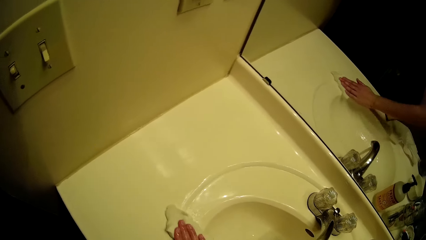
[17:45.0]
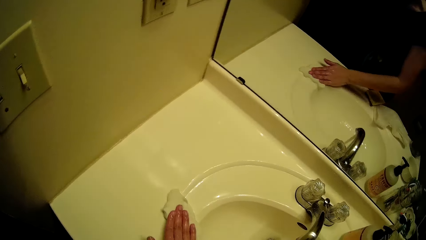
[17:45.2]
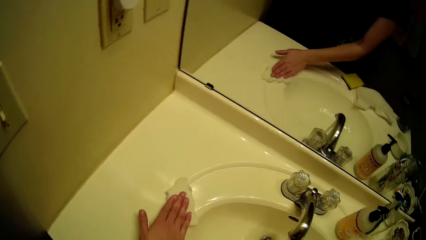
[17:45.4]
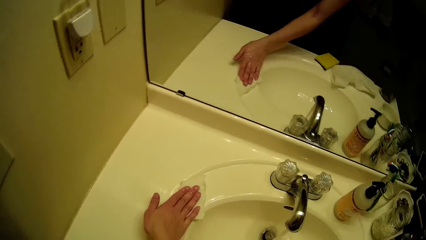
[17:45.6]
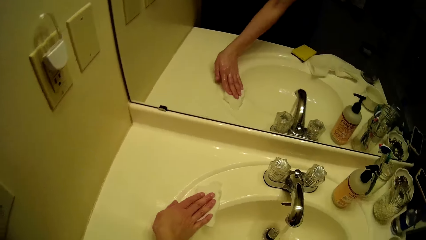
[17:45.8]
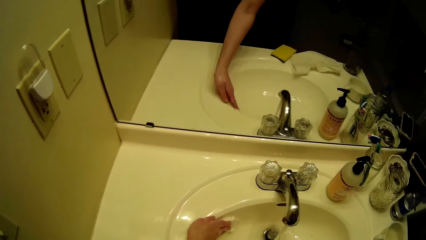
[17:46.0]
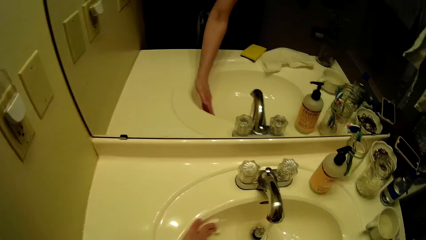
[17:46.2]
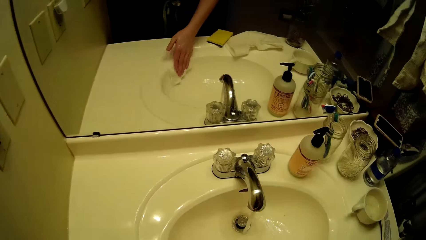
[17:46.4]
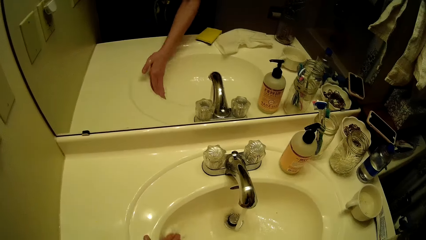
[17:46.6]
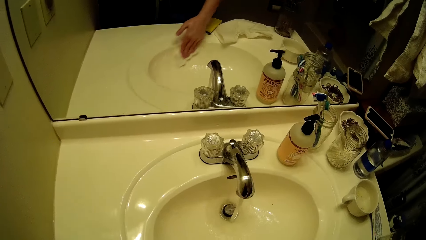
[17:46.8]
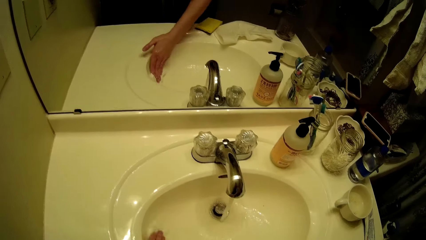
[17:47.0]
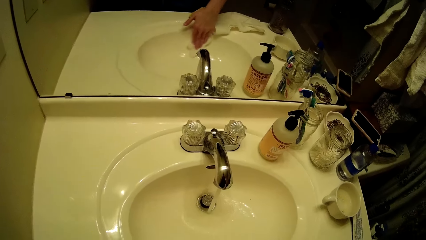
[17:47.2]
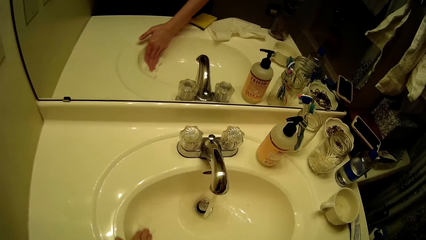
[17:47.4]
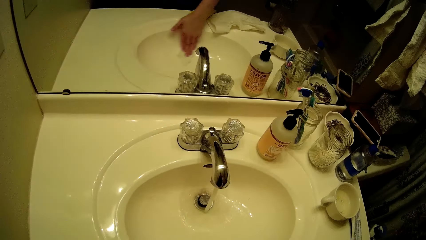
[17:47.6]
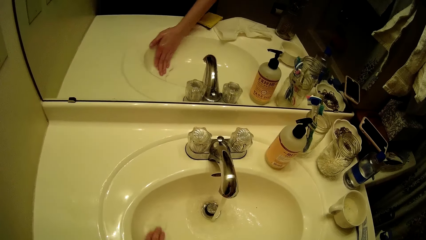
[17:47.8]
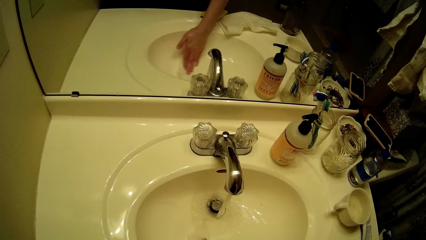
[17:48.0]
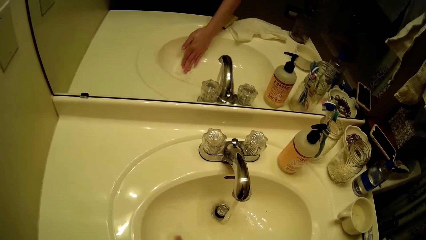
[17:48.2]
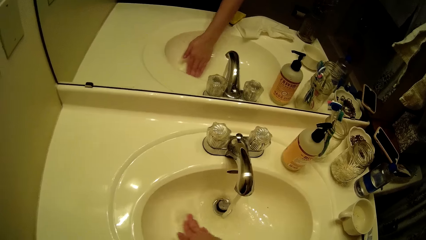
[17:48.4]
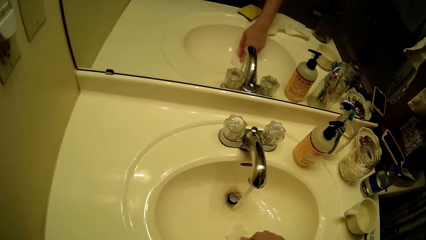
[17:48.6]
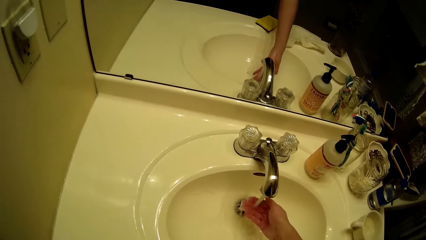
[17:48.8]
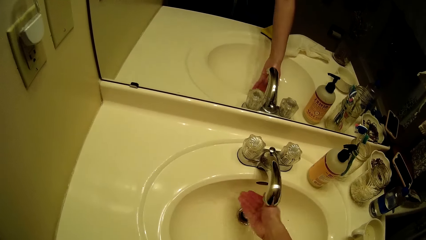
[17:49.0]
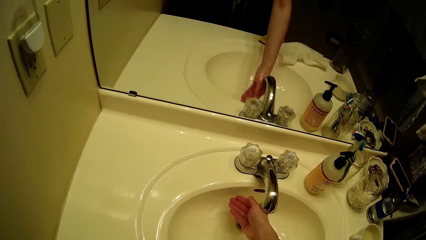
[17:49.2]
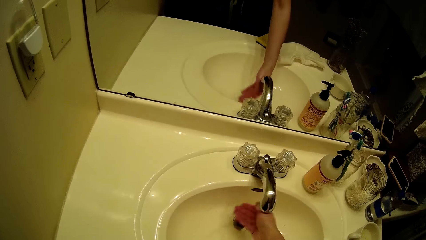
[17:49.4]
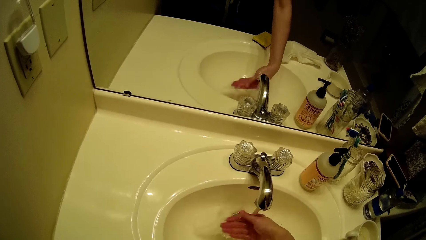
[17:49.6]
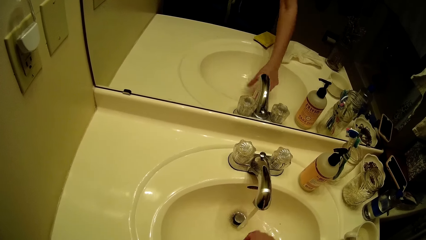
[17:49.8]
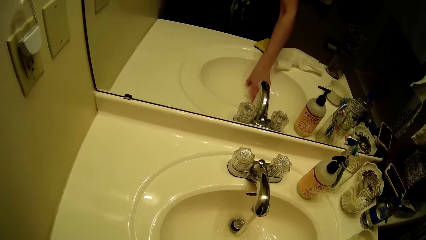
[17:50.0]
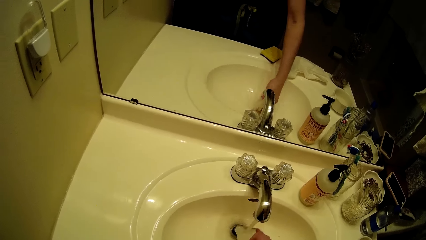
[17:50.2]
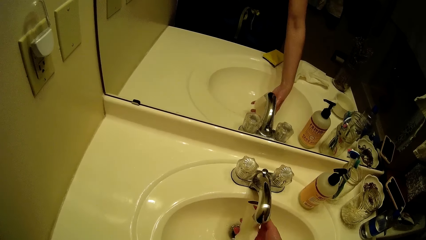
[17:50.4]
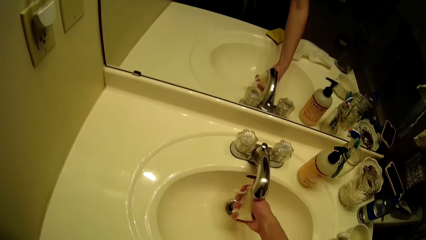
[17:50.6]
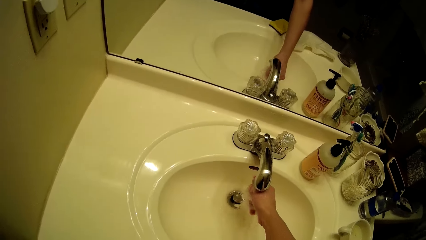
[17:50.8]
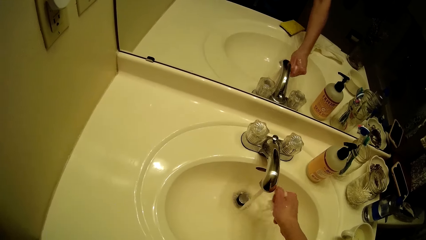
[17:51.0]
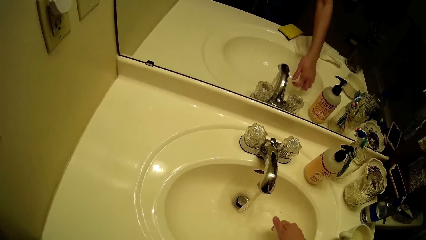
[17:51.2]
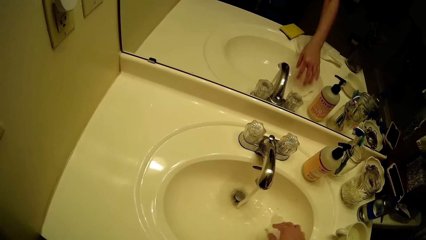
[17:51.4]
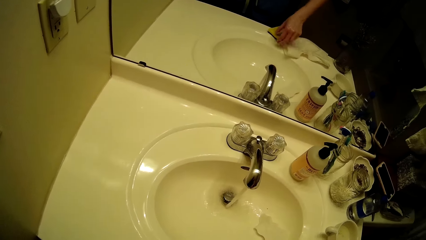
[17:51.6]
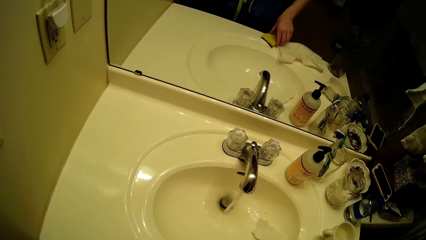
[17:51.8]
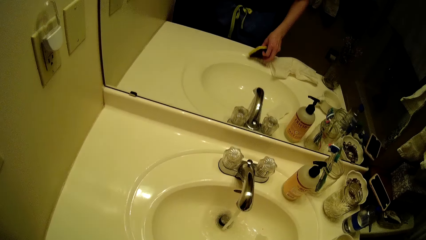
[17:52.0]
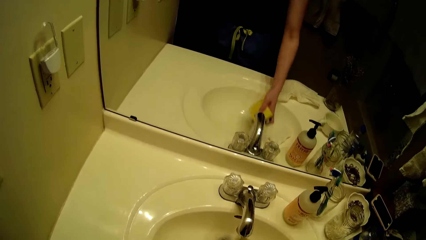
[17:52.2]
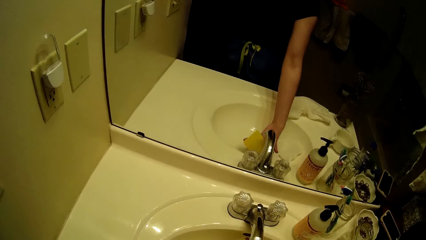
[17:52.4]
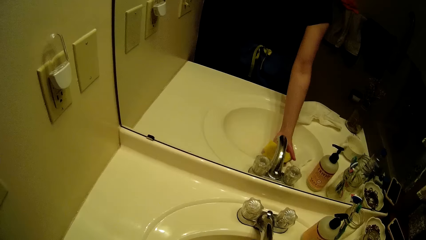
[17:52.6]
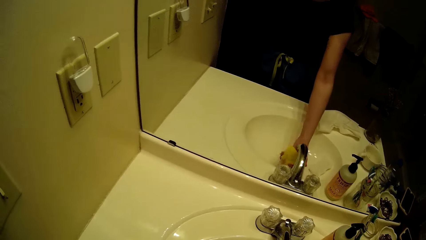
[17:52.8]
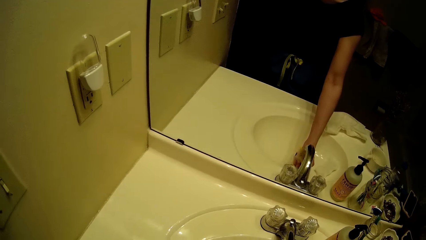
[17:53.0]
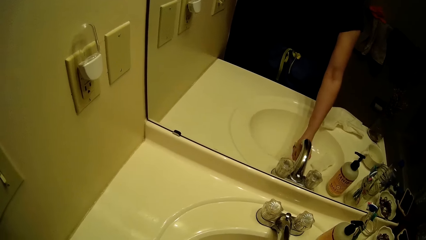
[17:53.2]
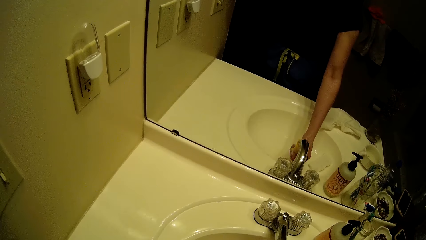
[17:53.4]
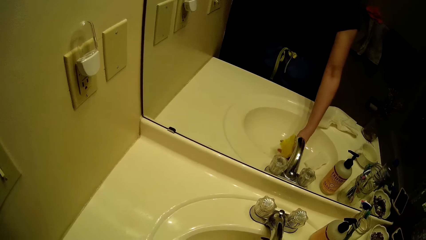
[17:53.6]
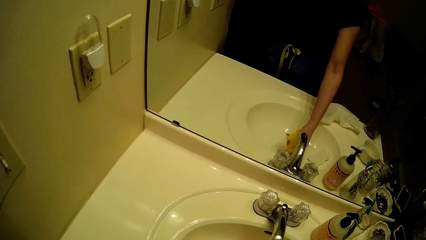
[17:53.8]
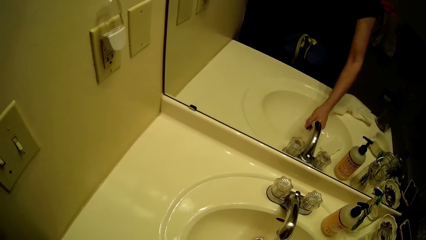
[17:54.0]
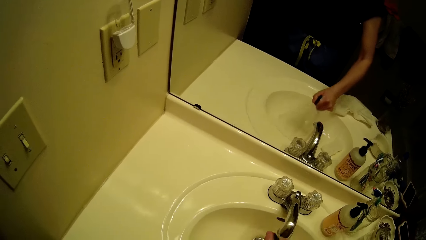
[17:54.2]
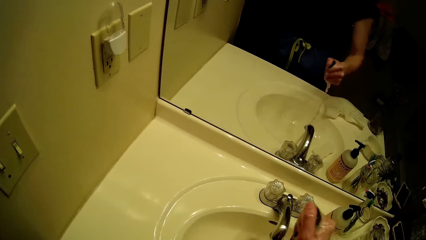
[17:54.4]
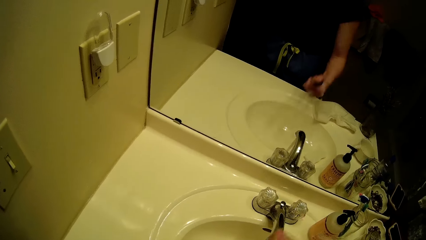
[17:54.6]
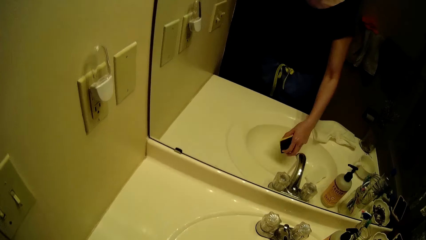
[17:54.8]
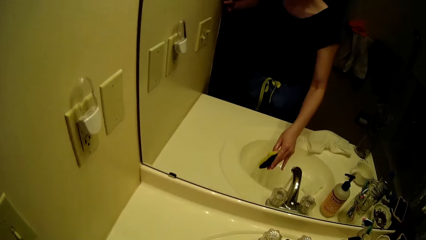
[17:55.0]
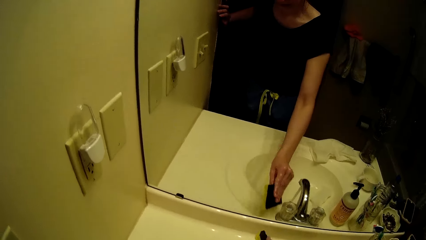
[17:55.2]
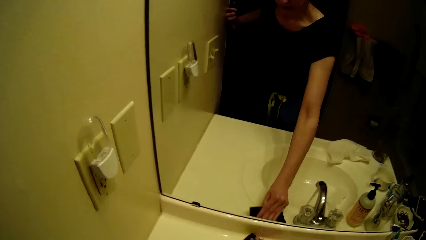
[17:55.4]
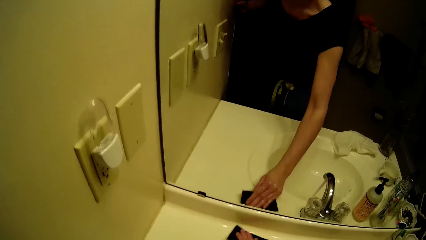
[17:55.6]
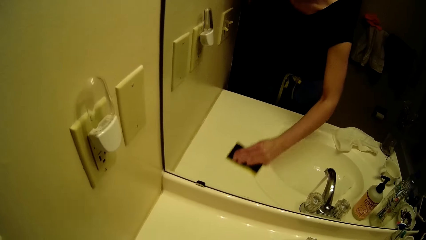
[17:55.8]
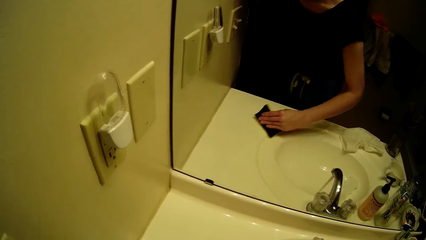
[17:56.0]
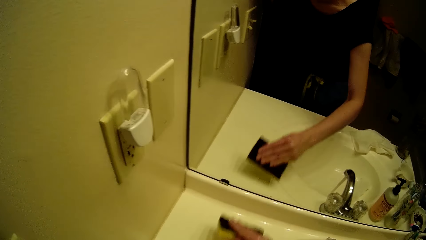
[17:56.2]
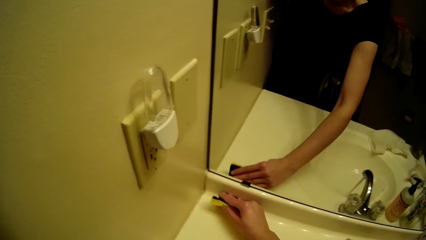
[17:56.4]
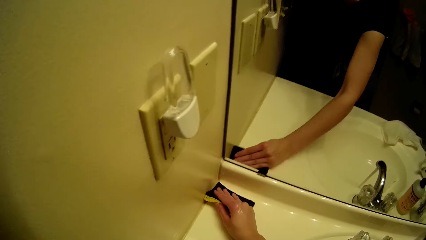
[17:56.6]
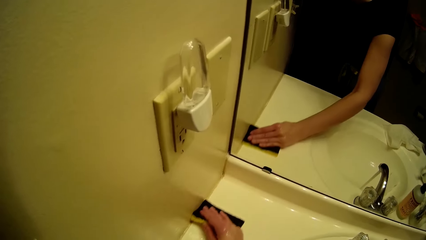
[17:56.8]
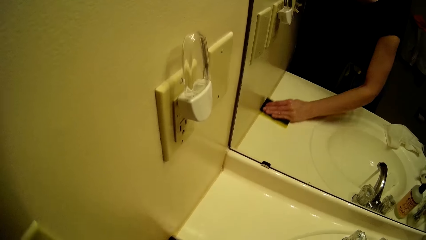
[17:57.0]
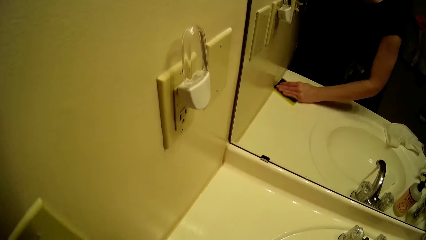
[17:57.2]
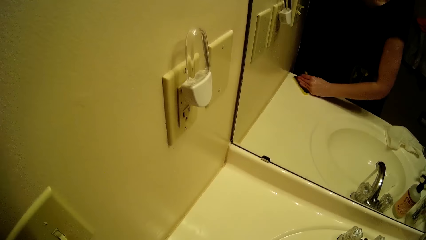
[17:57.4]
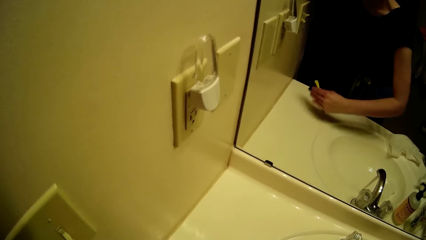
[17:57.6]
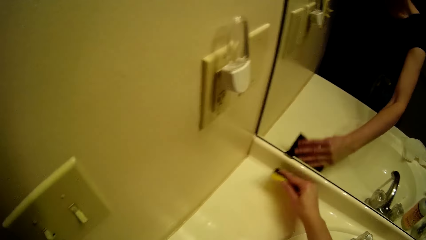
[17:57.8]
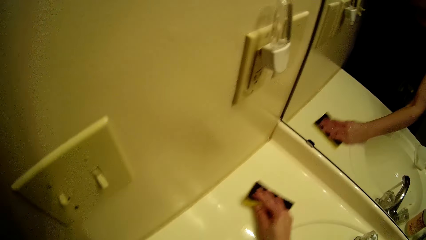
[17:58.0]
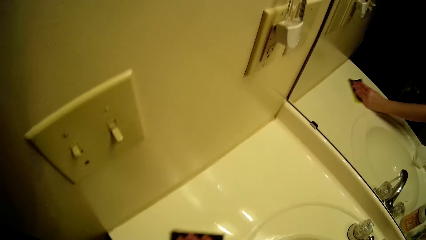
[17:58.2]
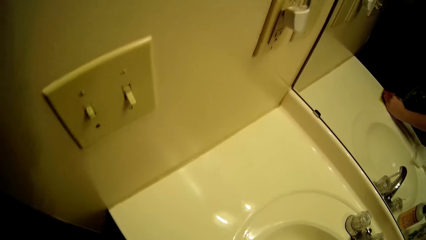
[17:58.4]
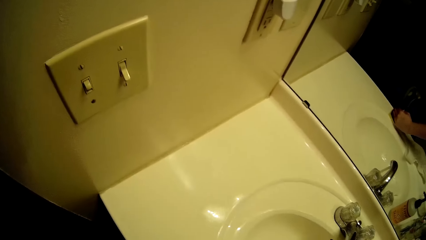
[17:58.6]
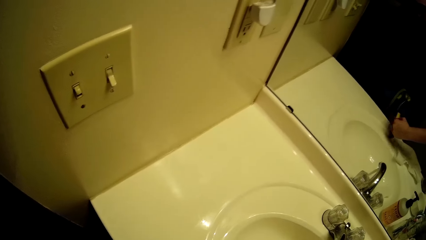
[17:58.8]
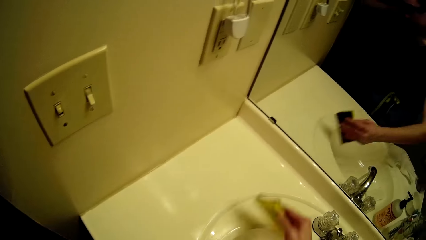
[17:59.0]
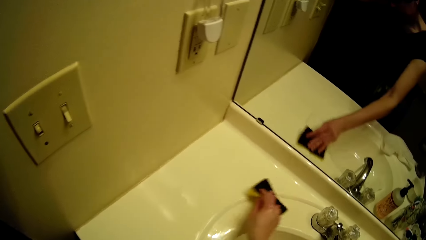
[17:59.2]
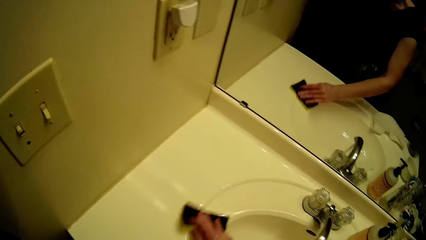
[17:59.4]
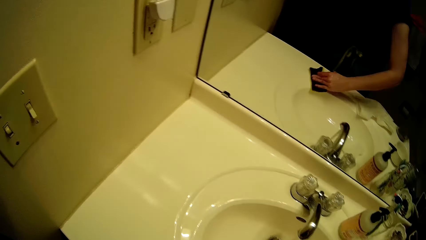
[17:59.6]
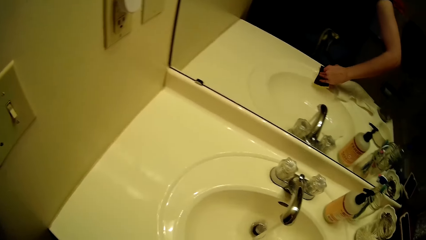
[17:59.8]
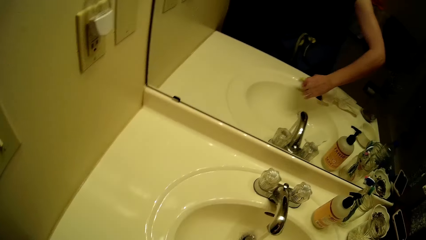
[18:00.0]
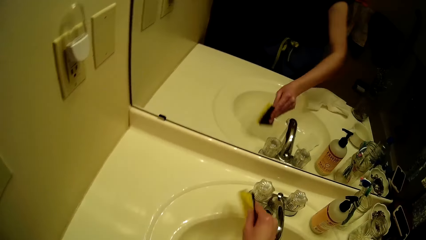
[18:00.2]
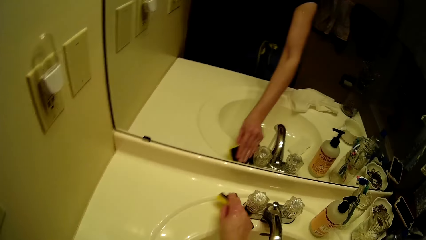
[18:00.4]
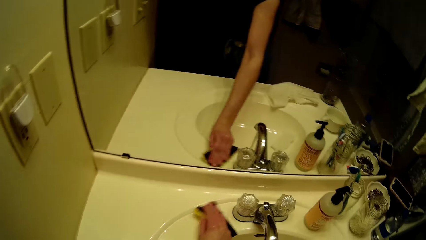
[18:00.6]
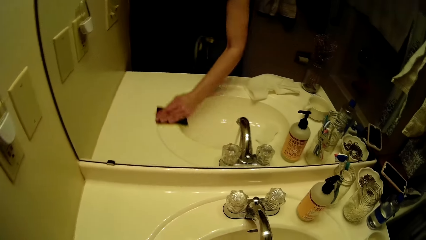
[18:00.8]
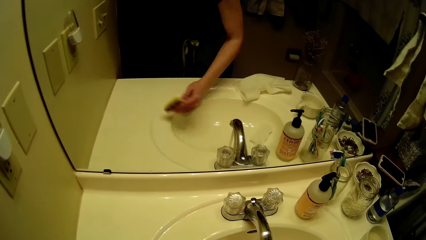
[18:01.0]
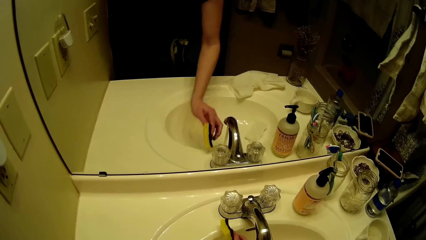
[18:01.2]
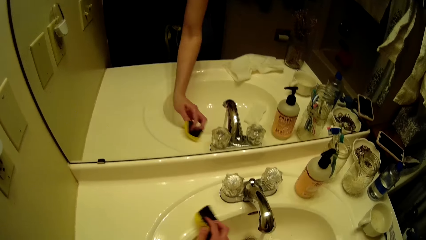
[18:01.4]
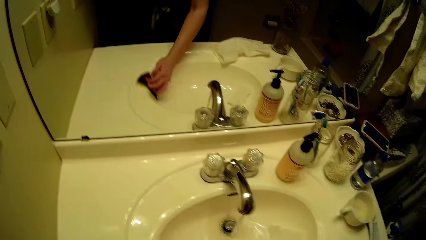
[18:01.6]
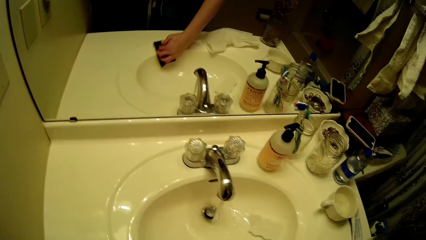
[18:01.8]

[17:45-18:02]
The camera wearer cleans the sink with the sponge in her right hand. She rinses the sponge under the running tap water with her right hand. She drops the sponge on the sink from her right hand. She picks up the sponge from the sink with her right hand. She rinses the sponge under the running tap water with her right hand. She cleans the sink with the sponge in her right hand.
